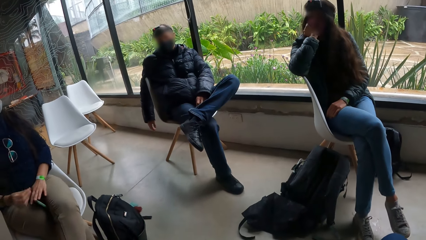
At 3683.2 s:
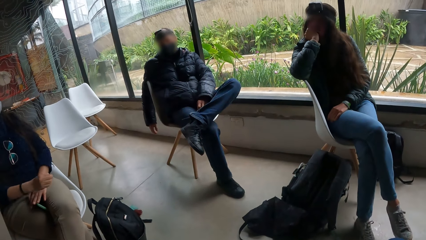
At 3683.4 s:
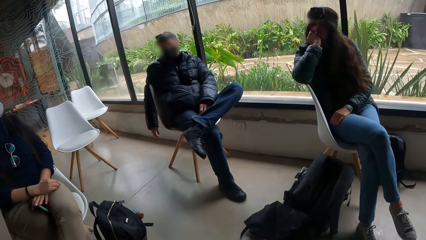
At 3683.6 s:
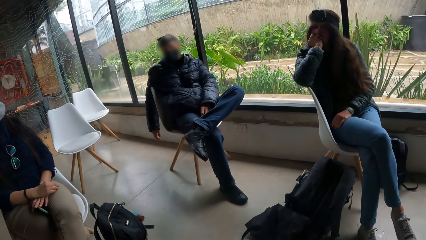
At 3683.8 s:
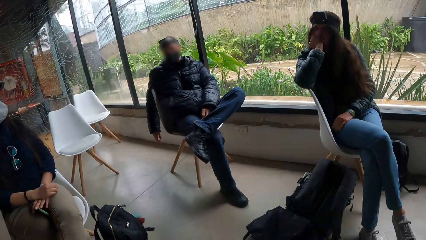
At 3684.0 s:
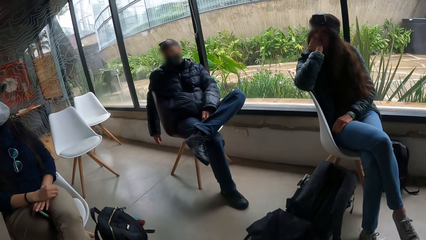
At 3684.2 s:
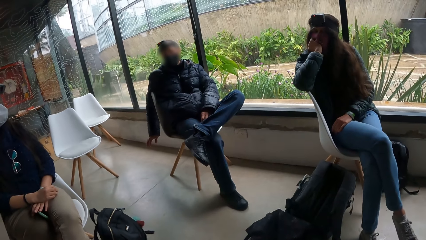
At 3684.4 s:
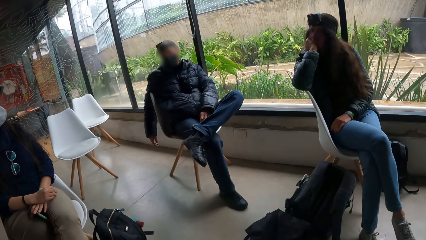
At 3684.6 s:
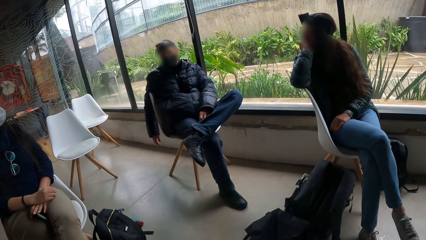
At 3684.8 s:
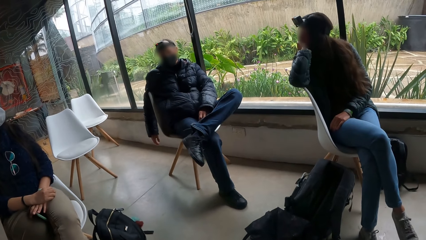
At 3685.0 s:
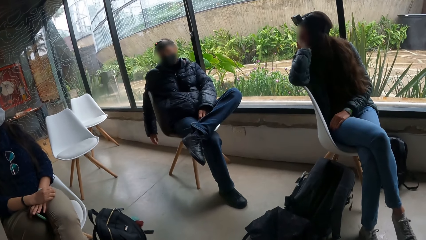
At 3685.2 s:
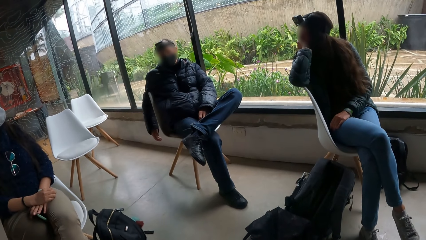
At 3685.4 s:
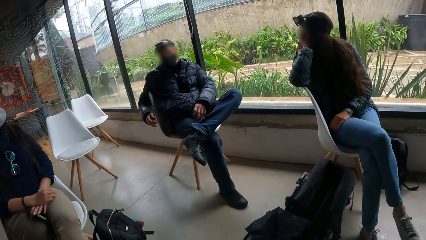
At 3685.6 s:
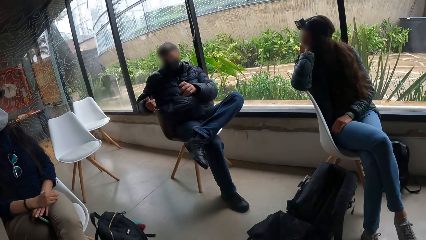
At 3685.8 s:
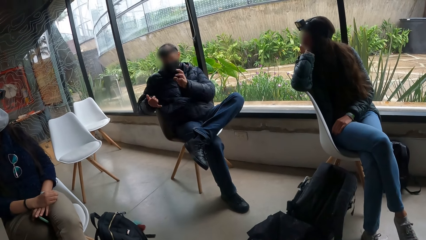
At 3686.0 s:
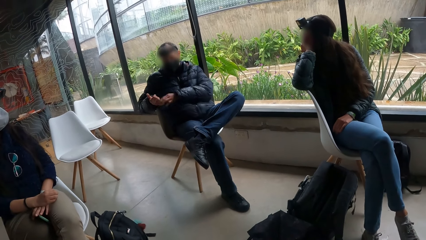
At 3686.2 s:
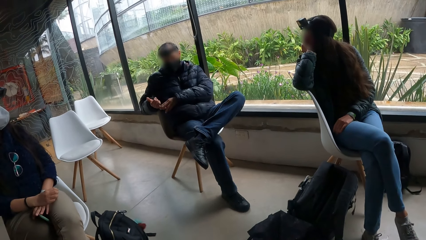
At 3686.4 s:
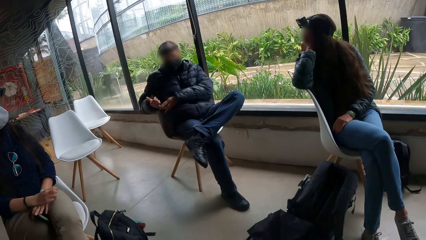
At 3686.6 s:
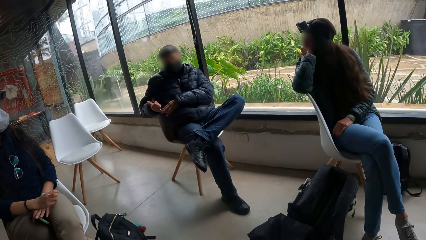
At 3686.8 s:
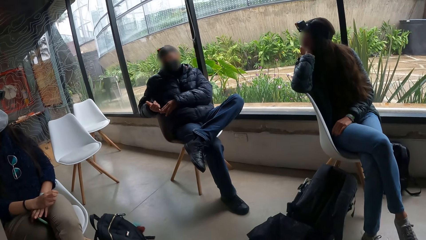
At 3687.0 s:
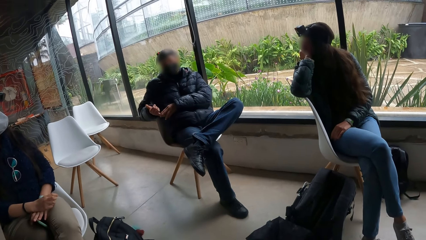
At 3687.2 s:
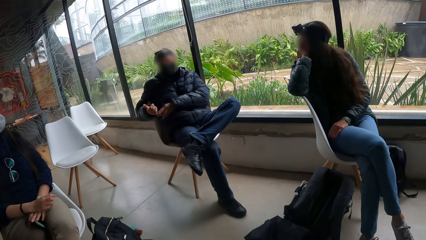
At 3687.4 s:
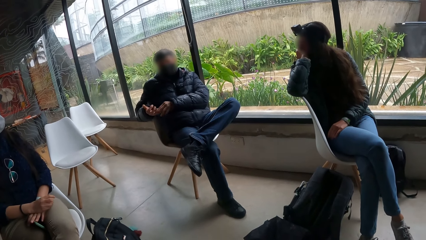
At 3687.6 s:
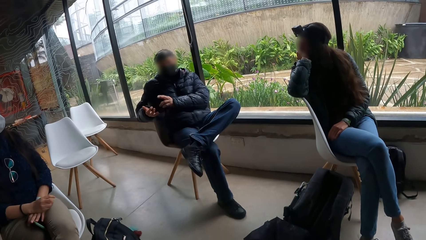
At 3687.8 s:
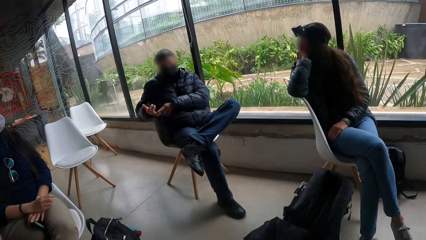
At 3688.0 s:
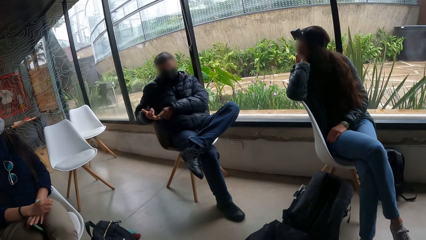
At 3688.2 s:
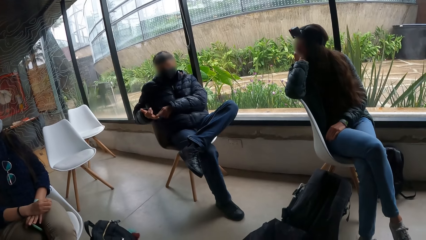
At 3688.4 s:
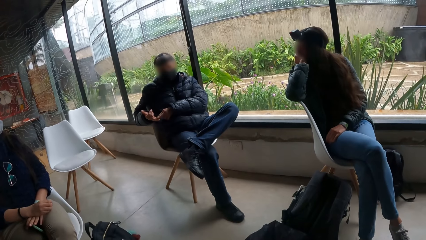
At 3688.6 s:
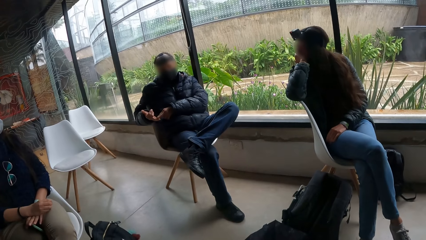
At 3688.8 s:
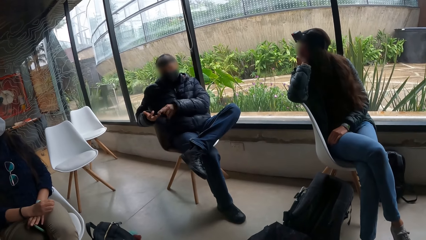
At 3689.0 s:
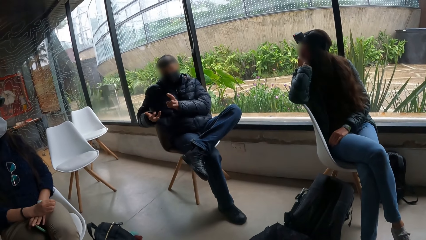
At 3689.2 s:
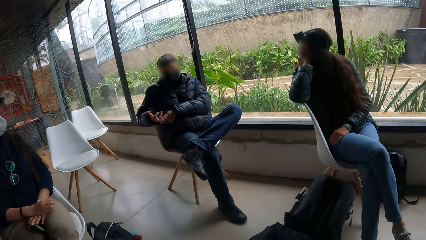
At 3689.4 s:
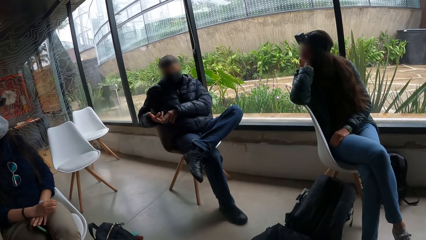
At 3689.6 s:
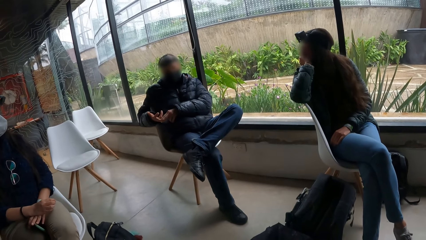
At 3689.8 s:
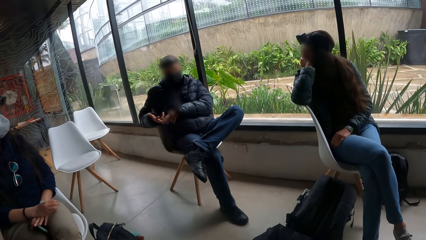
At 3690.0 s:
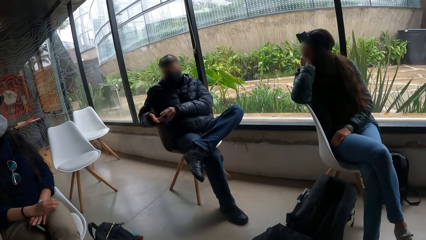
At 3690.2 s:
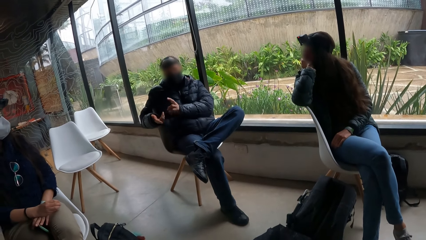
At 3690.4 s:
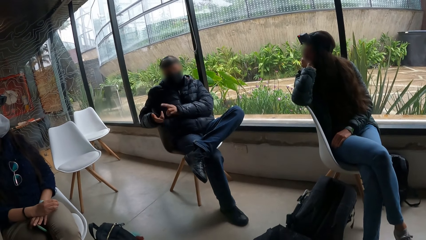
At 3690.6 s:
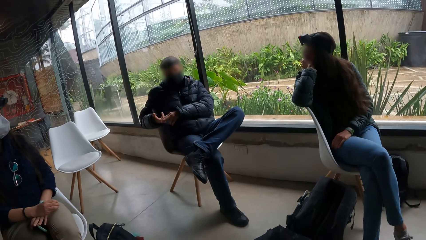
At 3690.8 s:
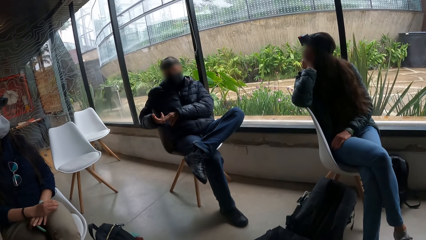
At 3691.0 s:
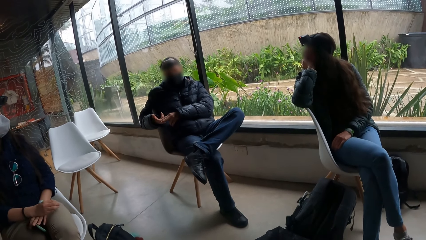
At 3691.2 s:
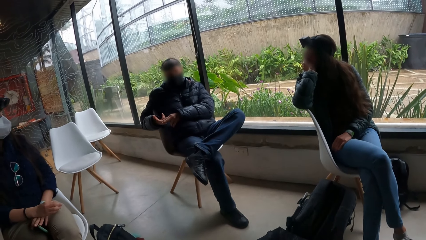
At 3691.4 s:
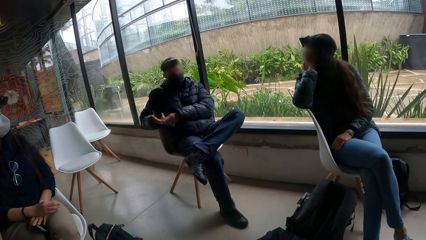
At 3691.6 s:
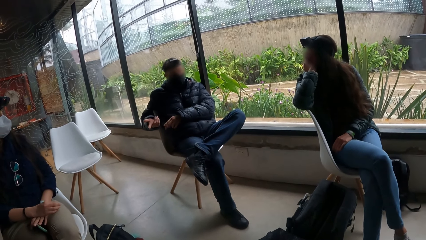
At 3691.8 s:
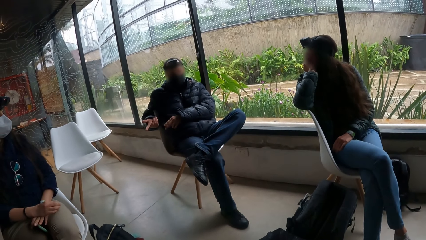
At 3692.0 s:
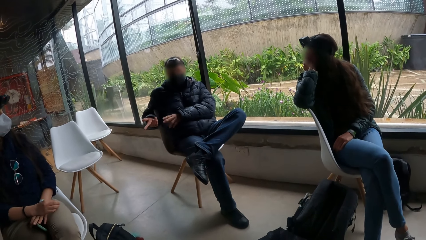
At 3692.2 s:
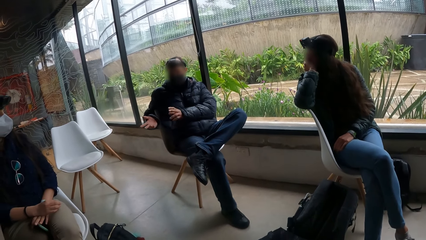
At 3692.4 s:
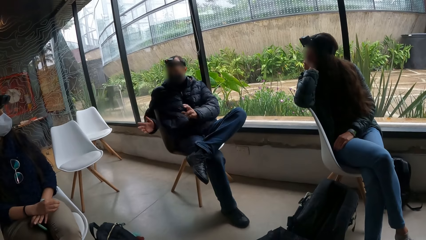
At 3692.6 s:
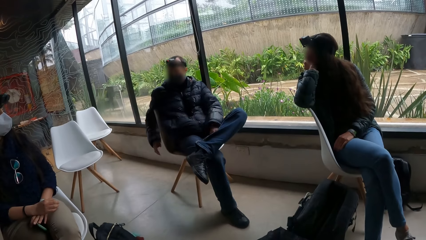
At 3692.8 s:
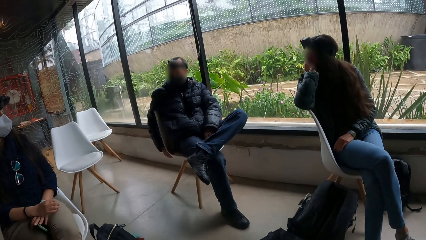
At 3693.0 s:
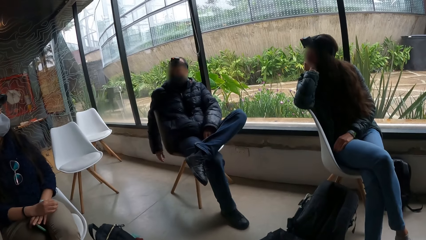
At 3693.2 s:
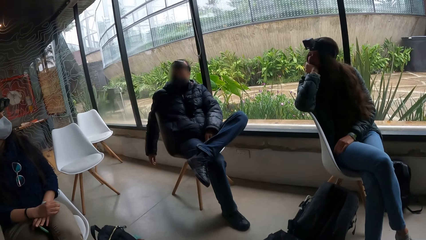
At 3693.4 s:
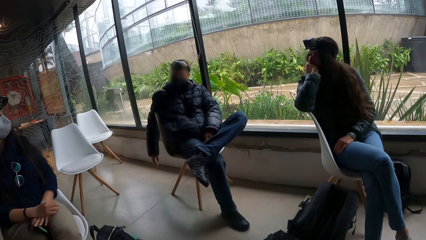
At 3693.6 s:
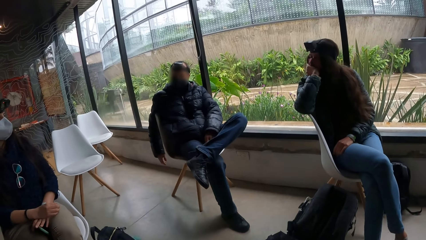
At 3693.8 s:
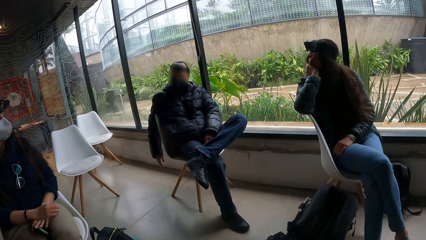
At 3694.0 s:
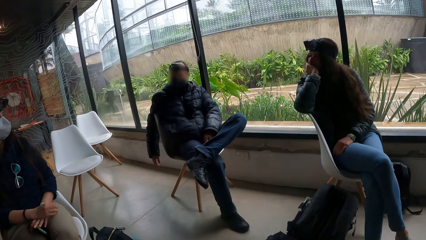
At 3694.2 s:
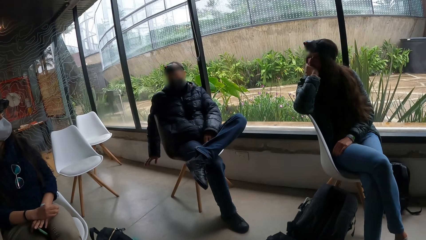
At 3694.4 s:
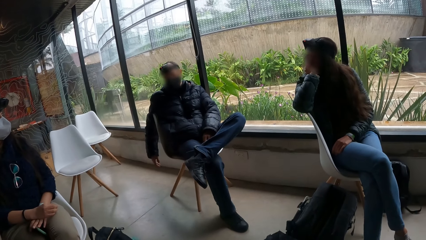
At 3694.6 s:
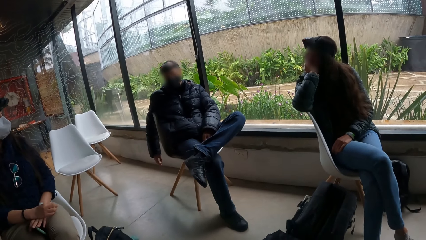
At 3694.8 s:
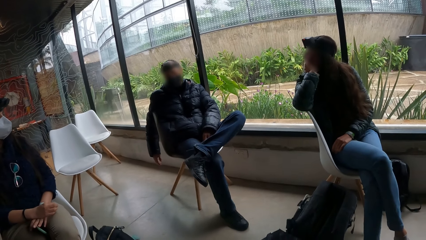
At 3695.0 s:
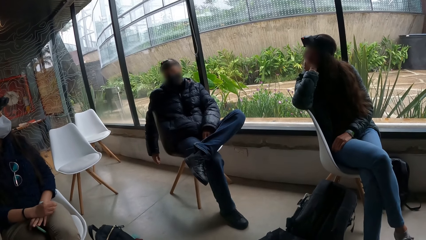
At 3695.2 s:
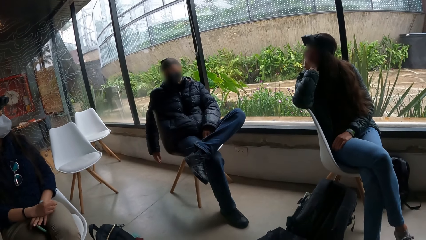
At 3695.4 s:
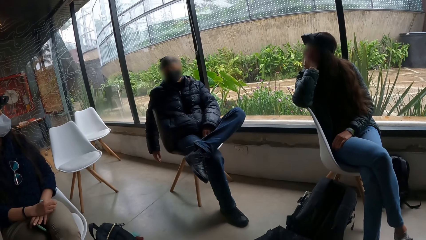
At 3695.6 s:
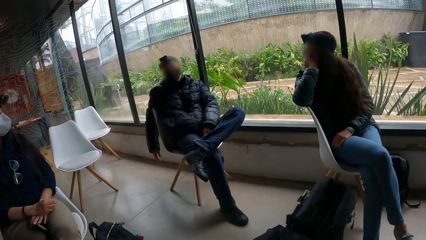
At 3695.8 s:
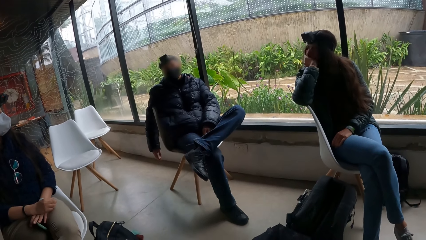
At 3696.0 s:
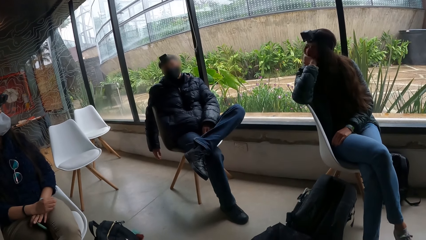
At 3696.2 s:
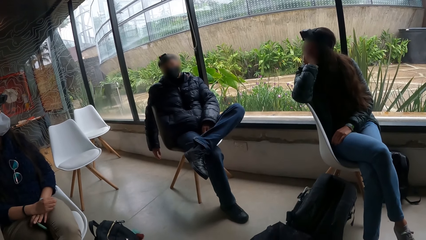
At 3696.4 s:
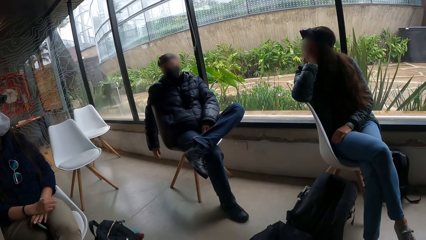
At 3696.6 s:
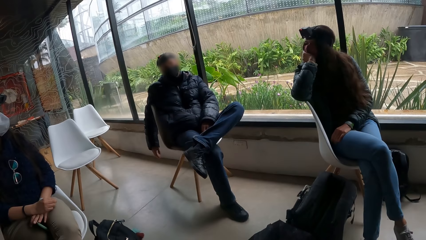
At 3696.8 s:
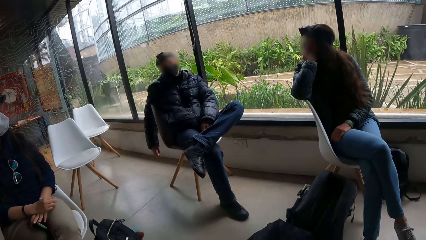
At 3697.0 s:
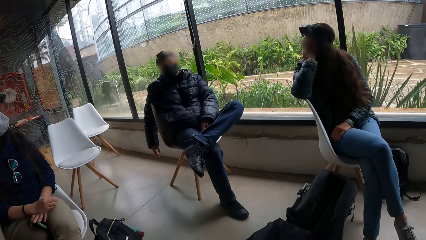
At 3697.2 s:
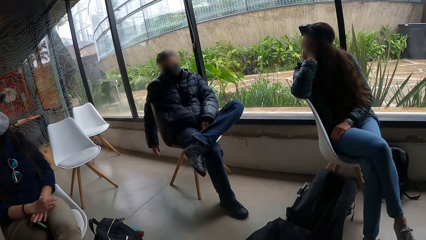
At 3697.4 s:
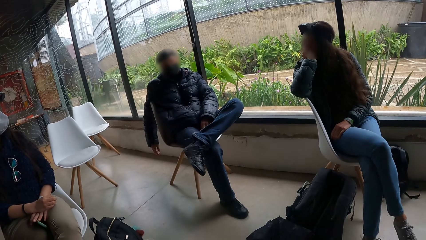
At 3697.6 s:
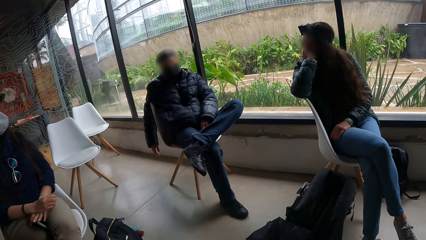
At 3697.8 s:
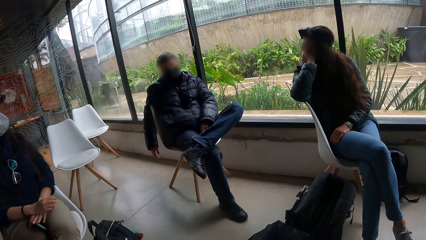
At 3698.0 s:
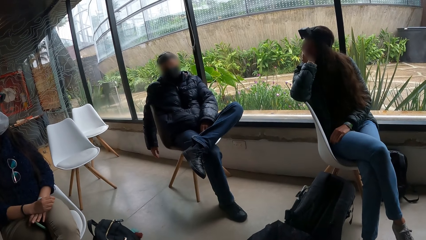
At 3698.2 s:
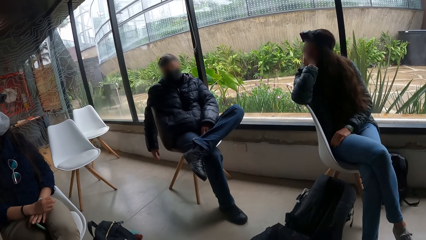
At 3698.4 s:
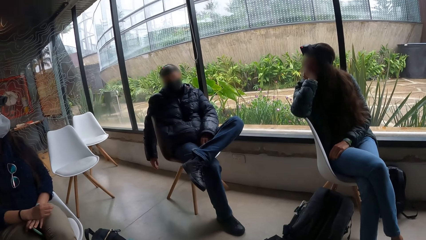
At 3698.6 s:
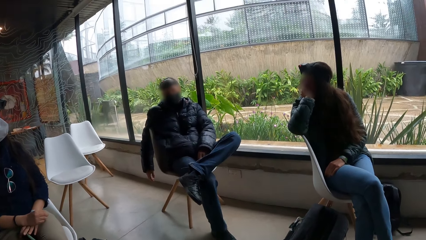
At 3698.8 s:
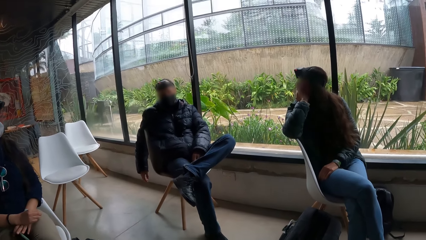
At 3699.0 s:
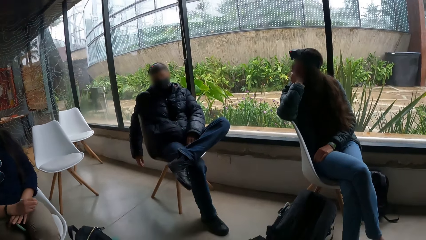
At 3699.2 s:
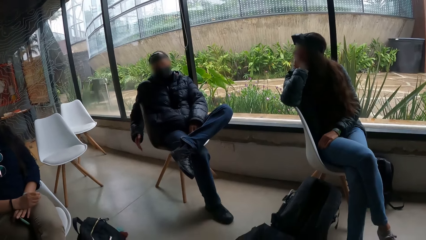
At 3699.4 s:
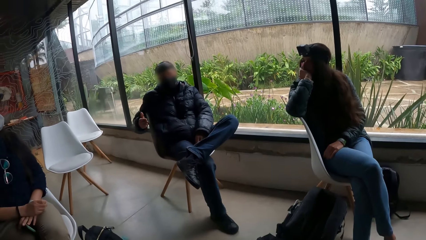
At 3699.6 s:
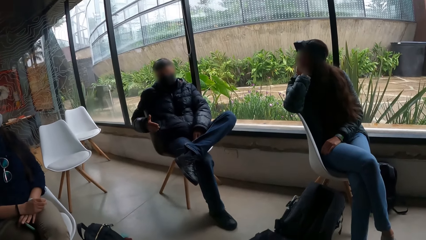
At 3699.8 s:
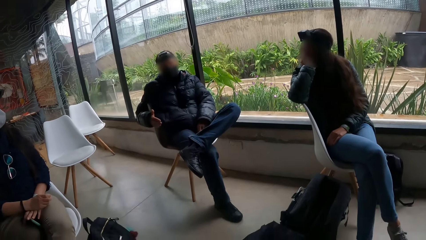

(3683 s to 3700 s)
A man gestures out. The man touches his right hand.
